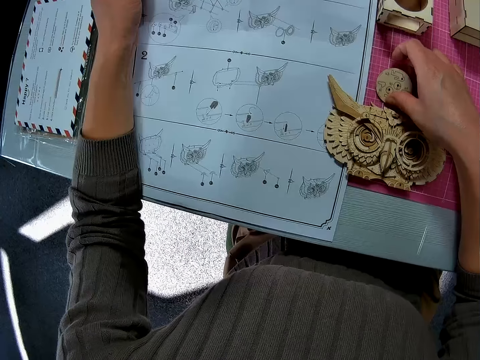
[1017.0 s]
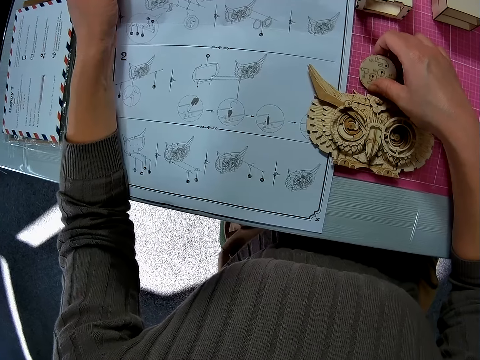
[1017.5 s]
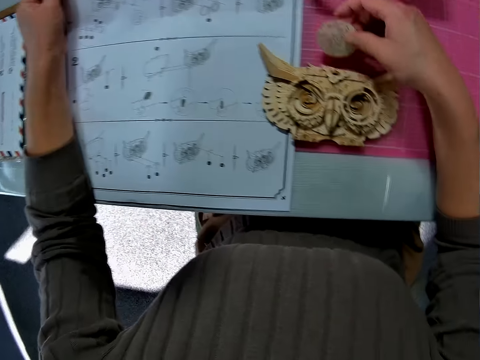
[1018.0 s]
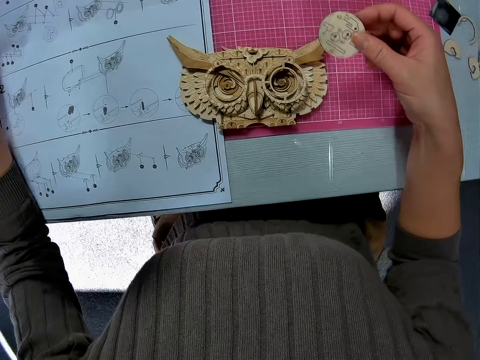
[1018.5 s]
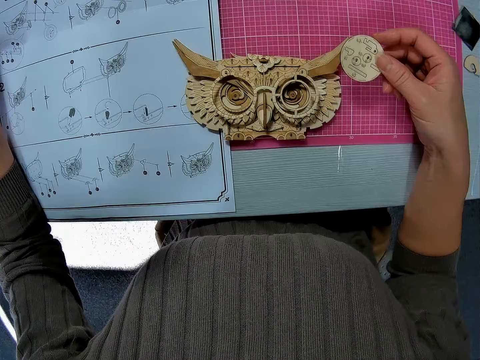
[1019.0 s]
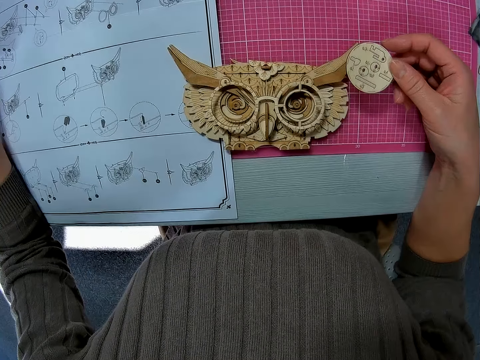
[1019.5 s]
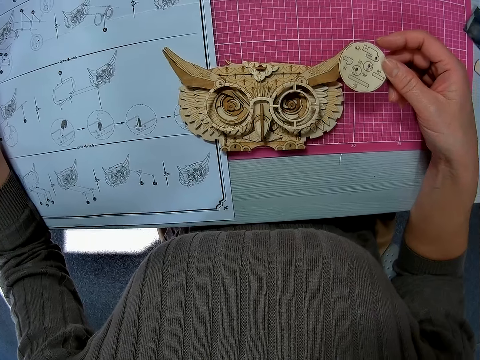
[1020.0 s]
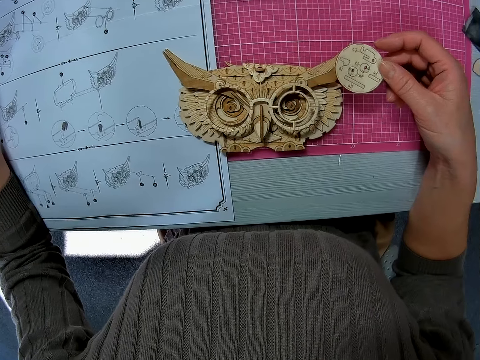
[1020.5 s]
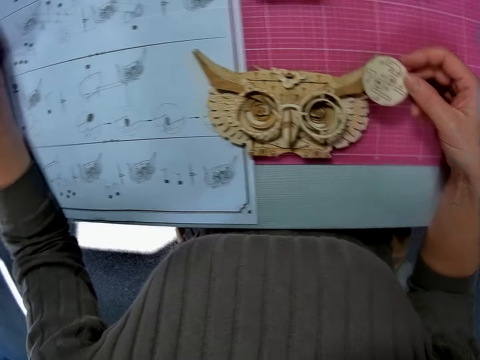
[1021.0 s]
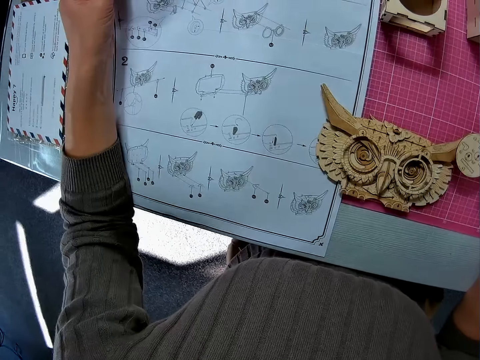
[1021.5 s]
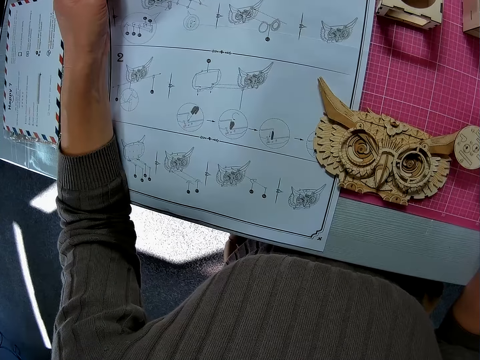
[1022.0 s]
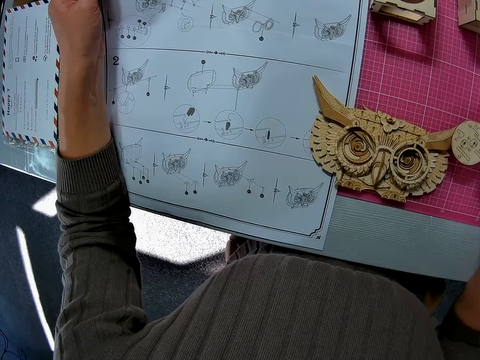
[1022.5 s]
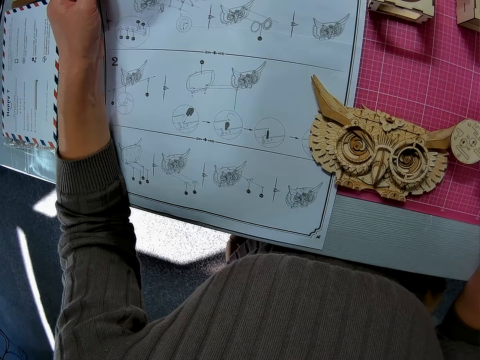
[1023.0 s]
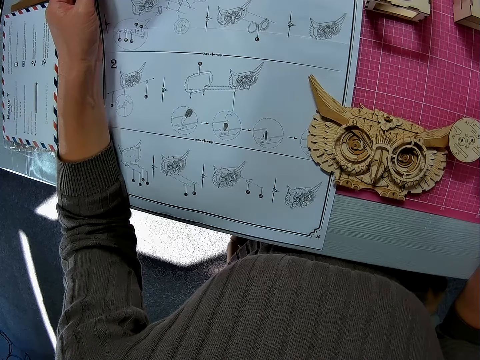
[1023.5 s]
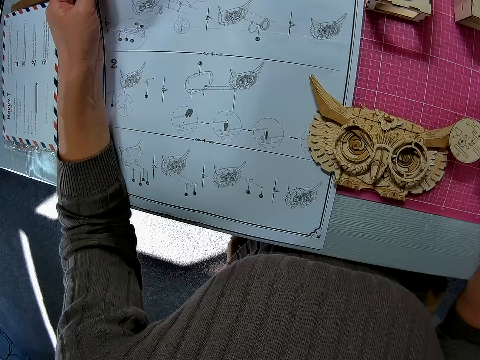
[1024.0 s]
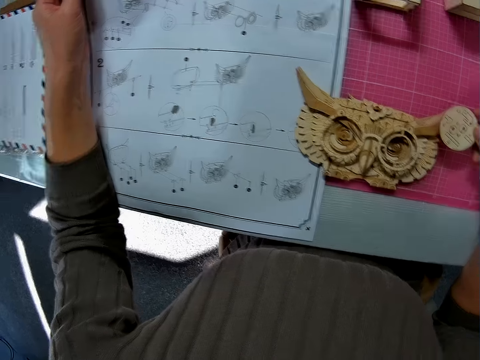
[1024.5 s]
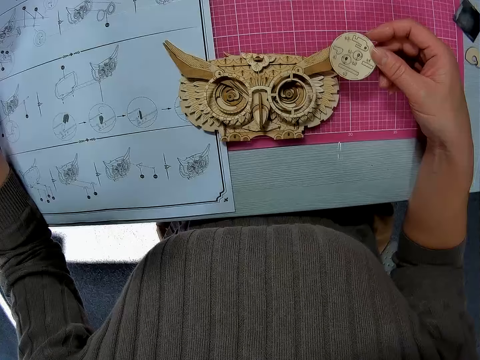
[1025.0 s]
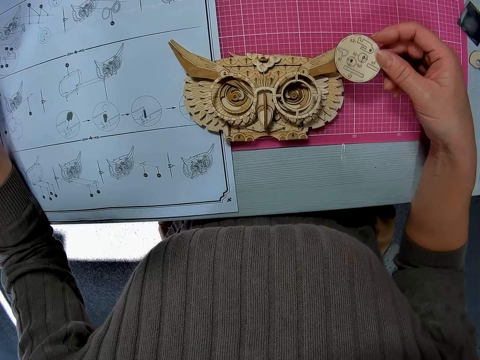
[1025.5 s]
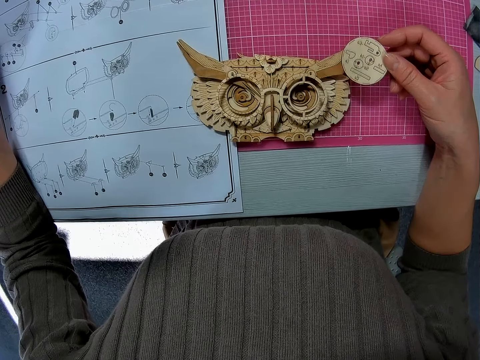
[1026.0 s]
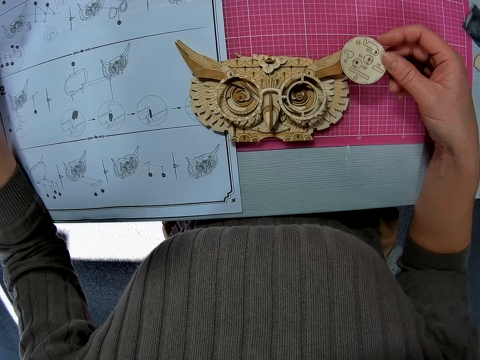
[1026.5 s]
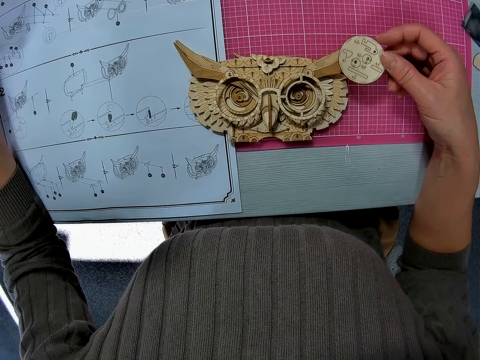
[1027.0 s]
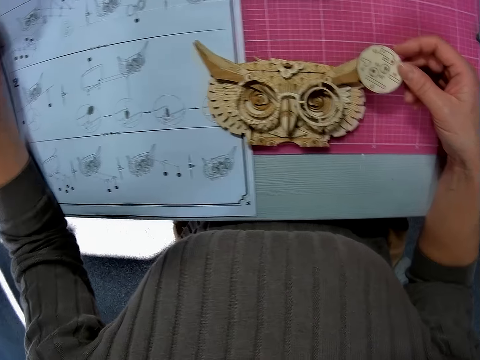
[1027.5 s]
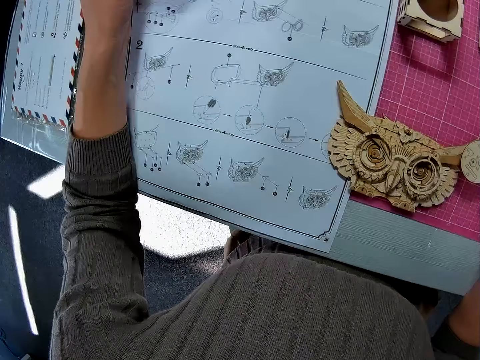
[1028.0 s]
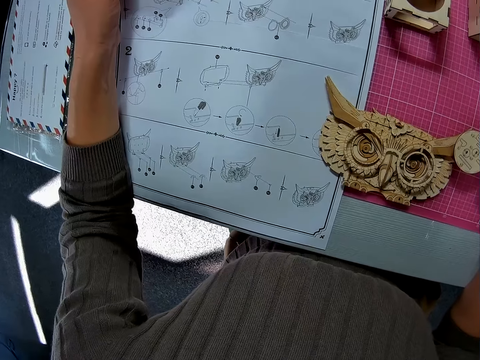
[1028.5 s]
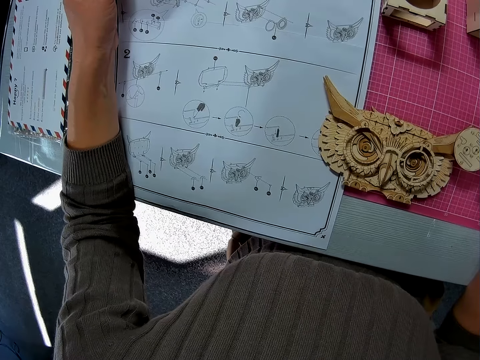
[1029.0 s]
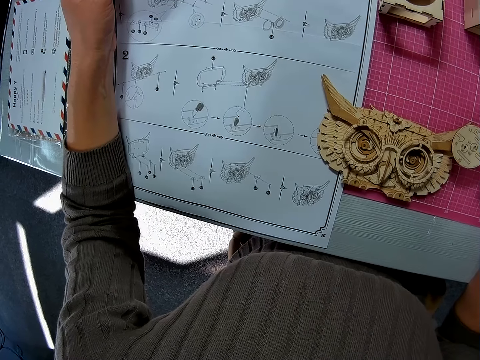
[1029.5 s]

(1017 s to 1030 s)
The camera wearer picks up a wooden piece from the table.

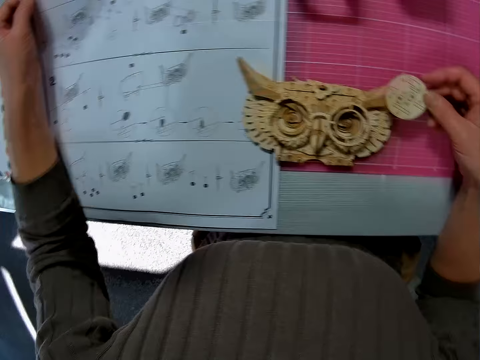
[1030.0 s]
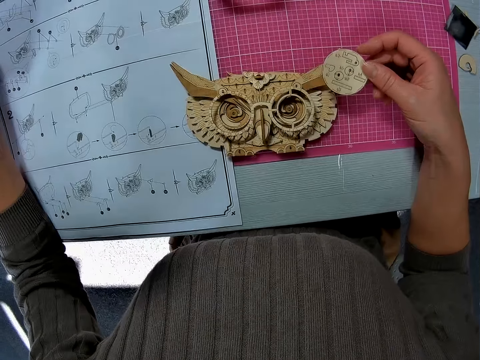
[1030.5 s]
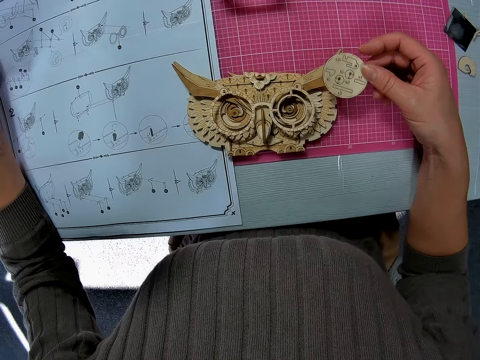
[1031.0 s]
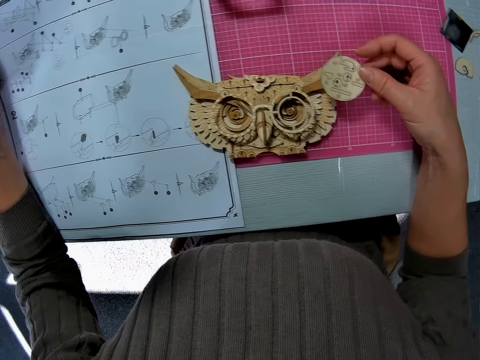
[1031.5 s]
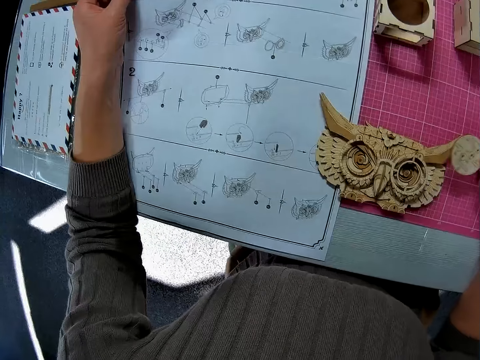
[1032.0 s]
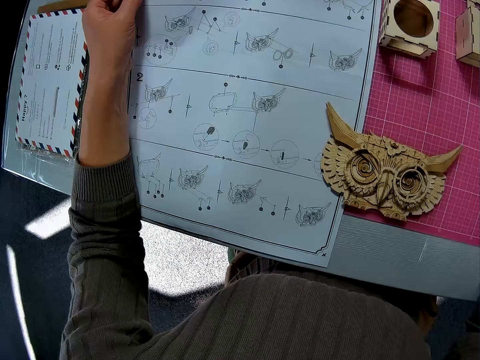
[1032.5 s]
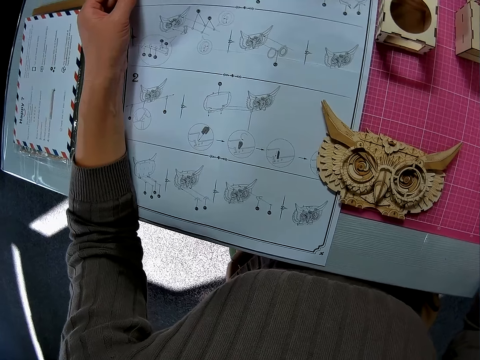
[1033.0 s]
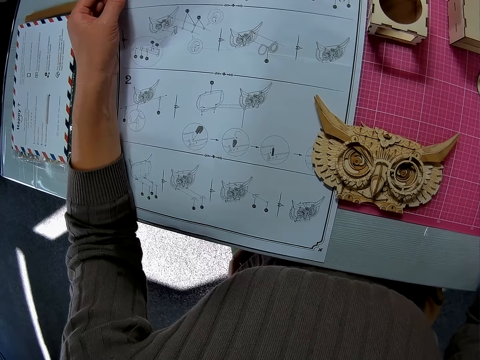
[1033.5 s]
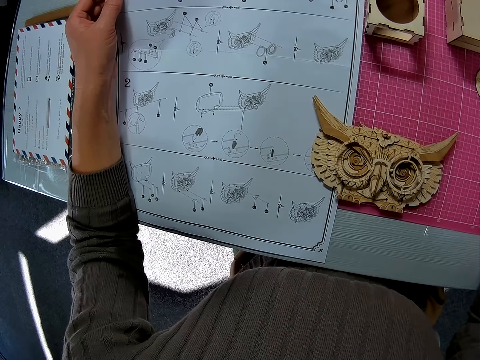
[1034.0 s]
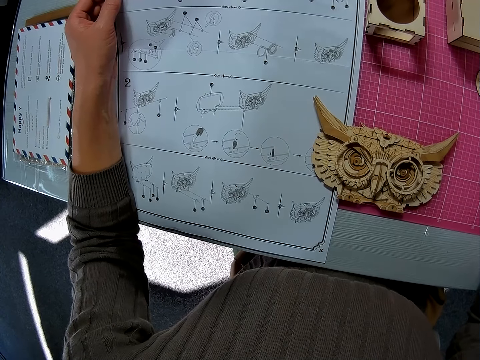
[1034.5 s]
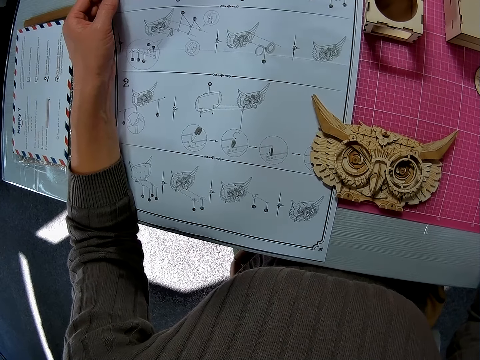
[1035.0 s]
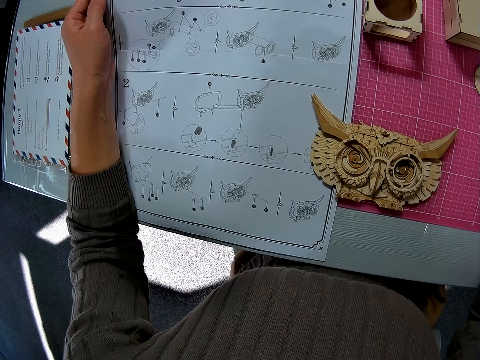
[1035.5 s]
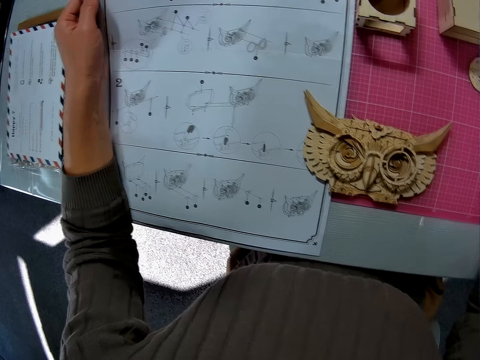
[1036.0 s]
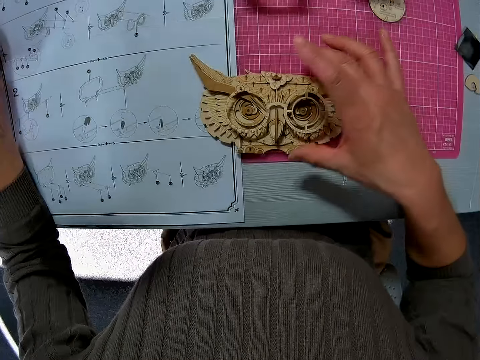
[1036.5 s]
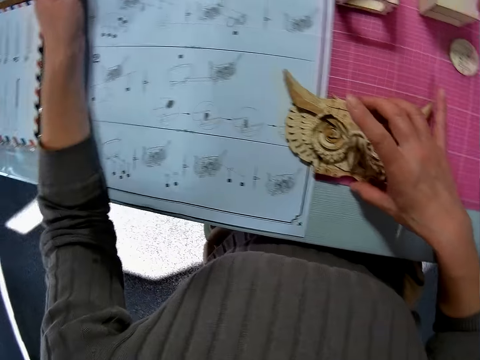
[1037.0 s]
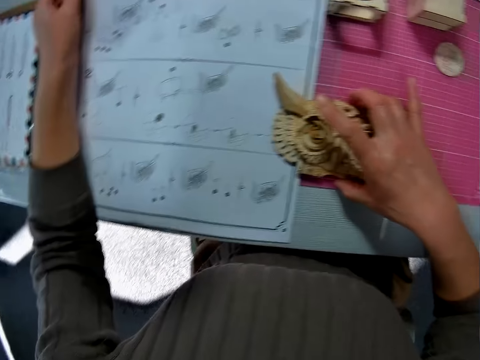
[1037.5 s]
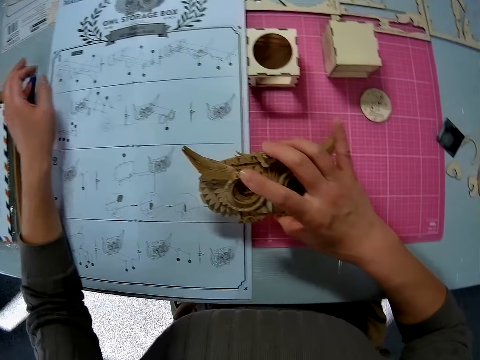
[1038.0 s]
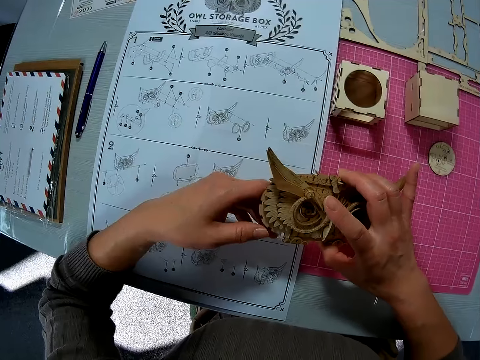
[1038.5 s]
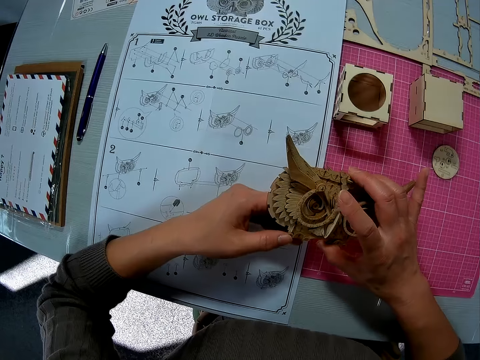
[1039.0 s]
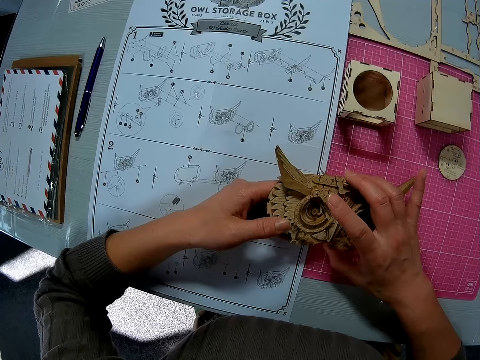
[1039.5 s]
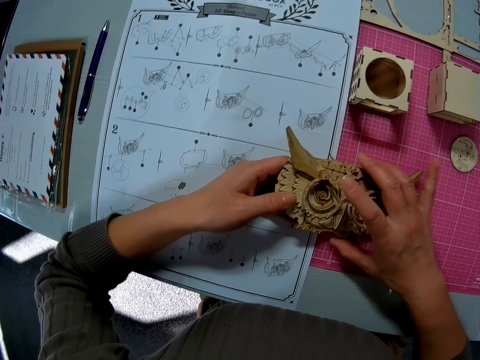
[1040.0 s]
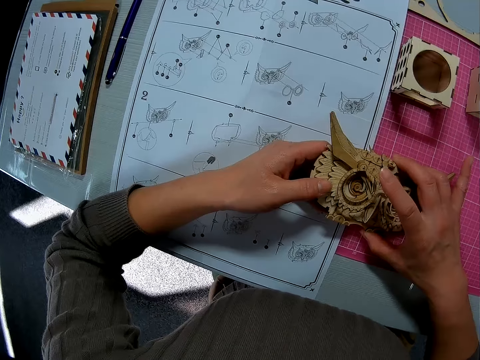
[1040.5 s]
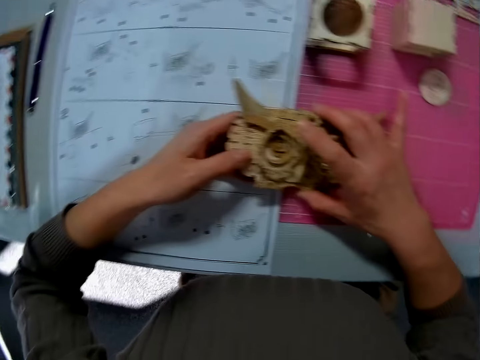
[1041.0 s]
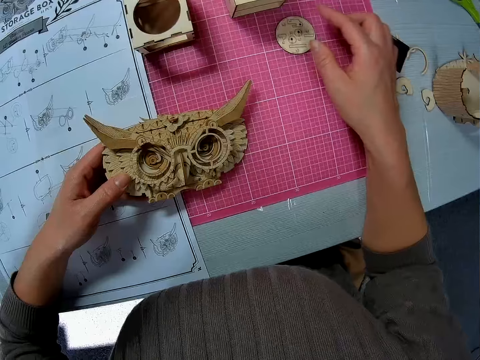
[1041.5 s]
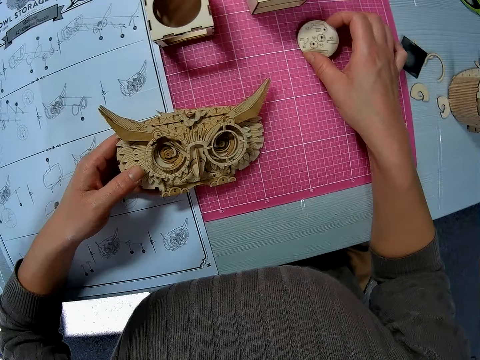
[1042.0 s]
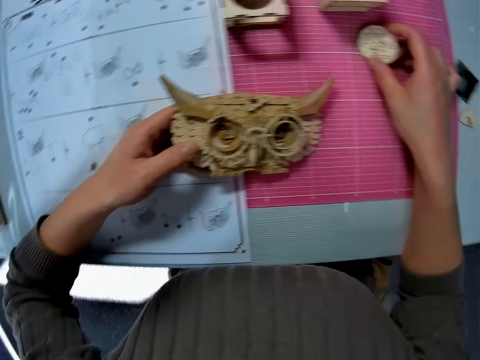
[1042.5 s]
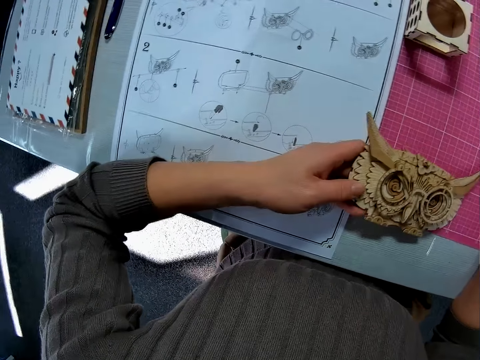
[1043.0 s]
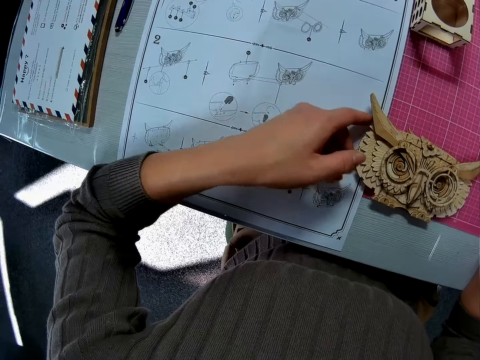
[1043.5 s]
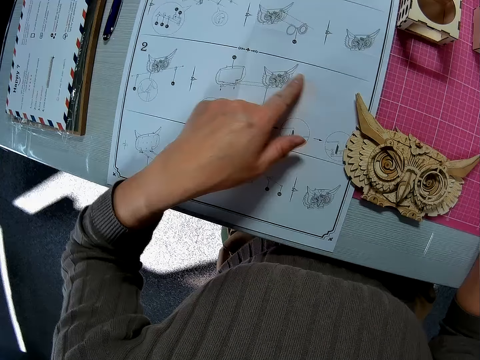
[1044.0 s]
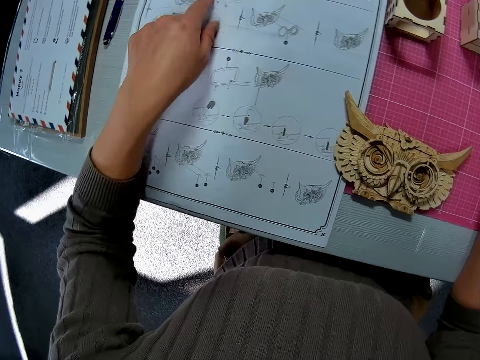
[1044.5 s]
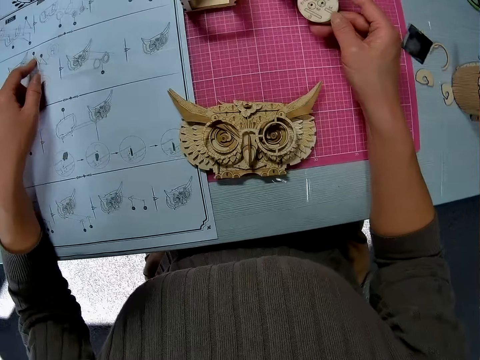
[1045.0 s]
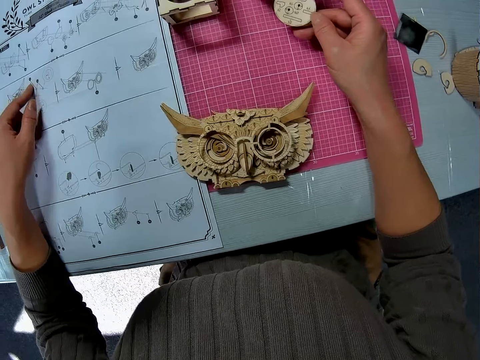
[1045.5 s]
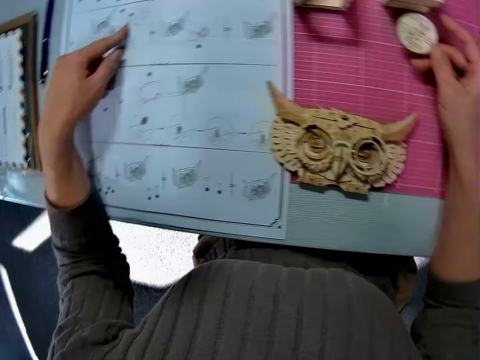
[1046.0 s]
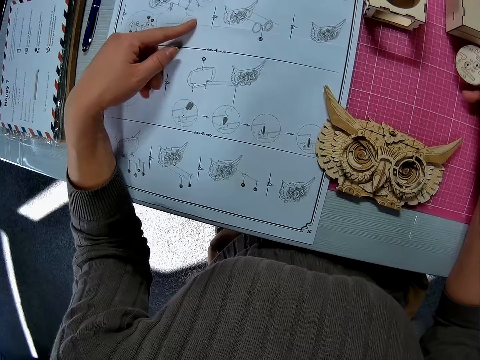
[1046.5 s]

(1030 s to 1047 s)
The camera wearer puts the wood craft on the table. They lift the wood craft. They pick up a wooden part from the table. They pick up a wooden piece or laser wood craft from the table. They drop the wooden part on the table. They hold the laser wood craft.
